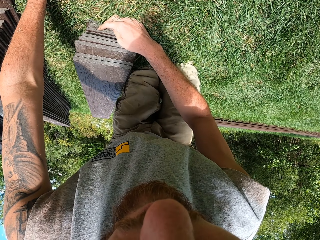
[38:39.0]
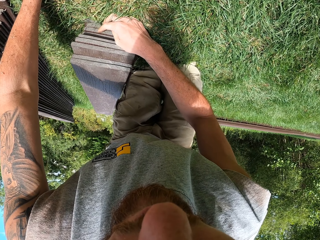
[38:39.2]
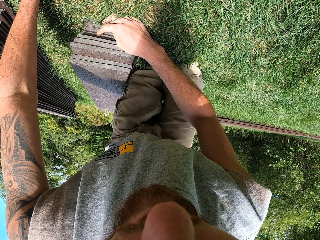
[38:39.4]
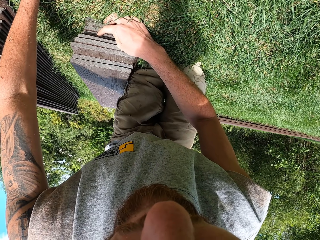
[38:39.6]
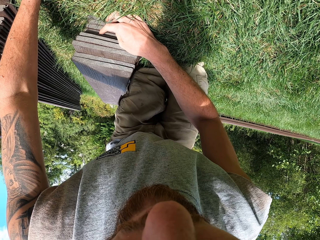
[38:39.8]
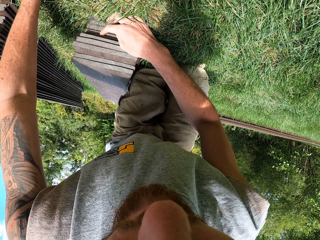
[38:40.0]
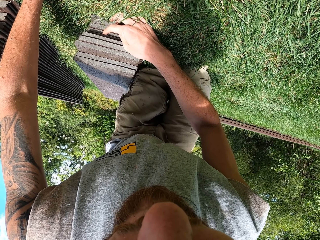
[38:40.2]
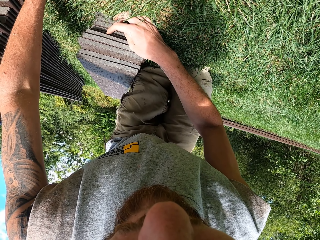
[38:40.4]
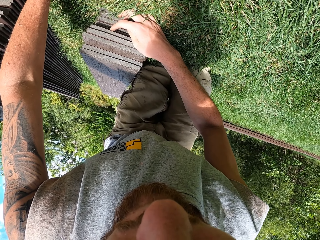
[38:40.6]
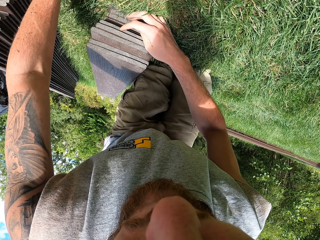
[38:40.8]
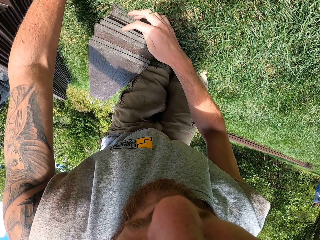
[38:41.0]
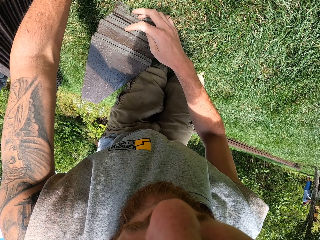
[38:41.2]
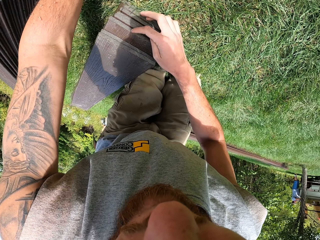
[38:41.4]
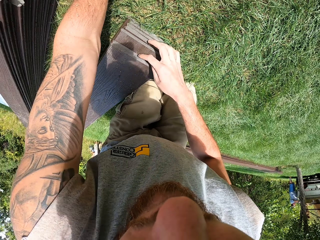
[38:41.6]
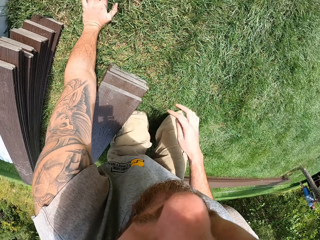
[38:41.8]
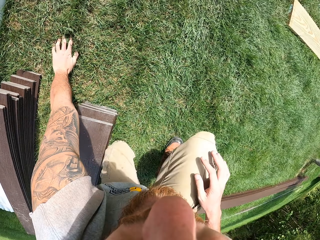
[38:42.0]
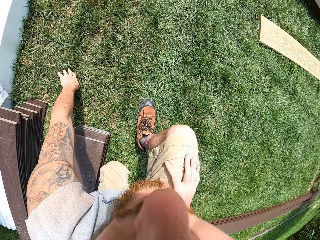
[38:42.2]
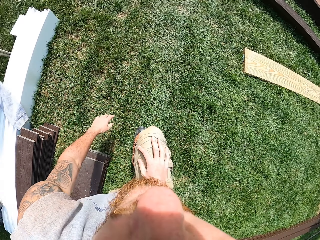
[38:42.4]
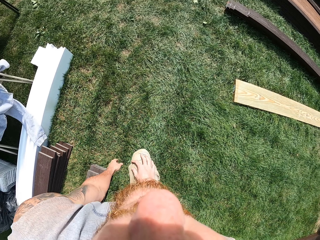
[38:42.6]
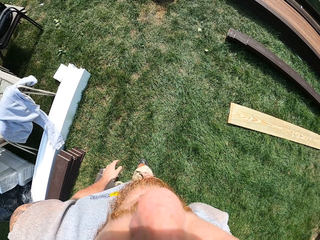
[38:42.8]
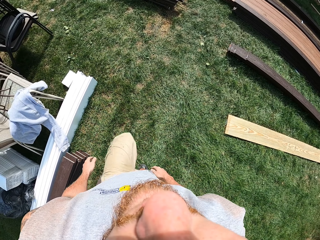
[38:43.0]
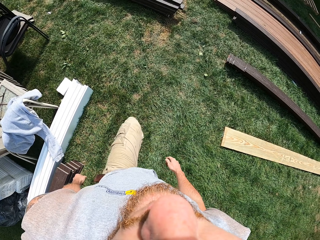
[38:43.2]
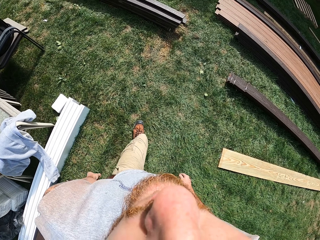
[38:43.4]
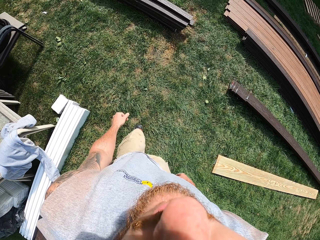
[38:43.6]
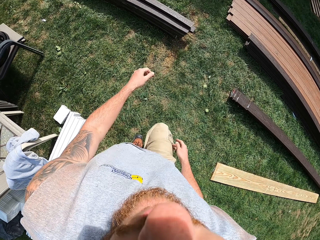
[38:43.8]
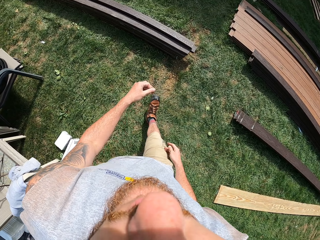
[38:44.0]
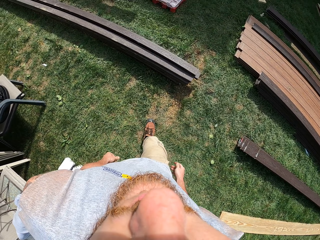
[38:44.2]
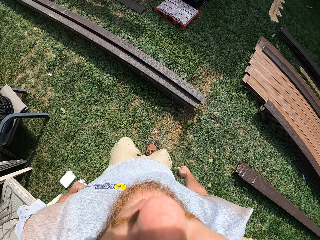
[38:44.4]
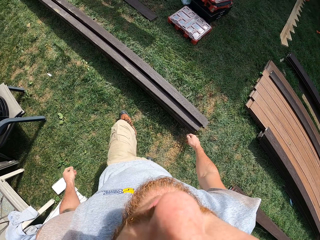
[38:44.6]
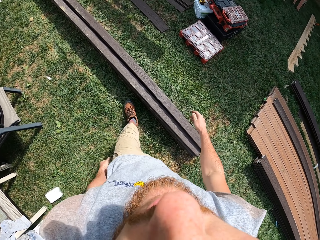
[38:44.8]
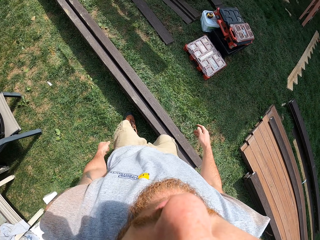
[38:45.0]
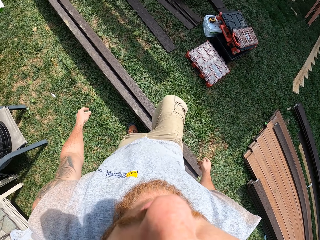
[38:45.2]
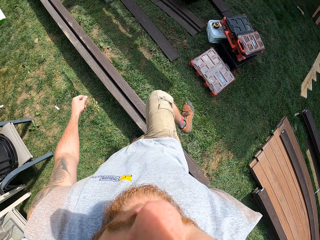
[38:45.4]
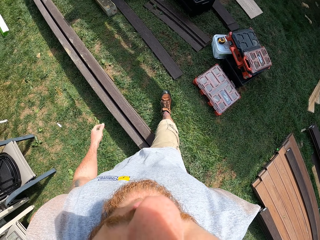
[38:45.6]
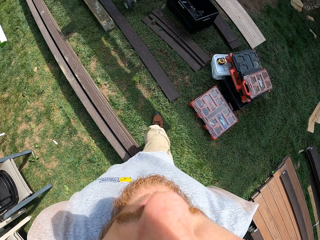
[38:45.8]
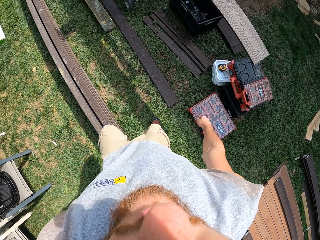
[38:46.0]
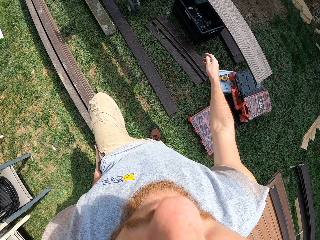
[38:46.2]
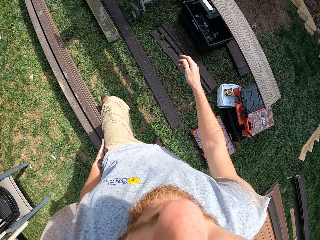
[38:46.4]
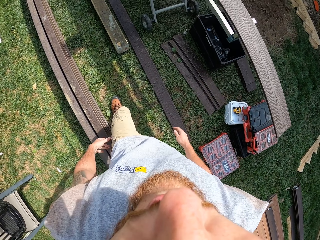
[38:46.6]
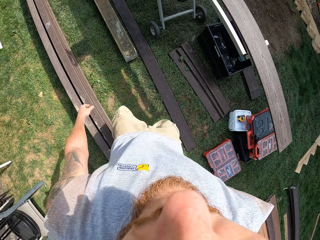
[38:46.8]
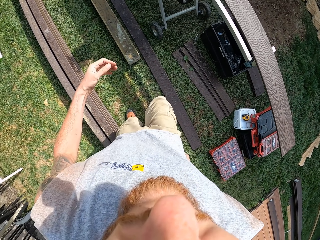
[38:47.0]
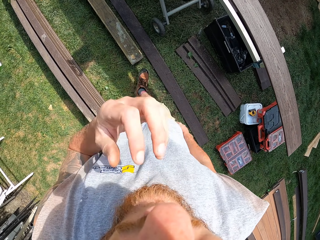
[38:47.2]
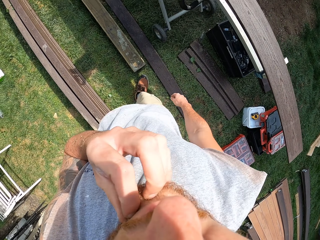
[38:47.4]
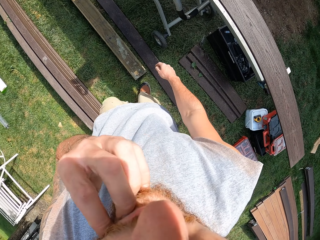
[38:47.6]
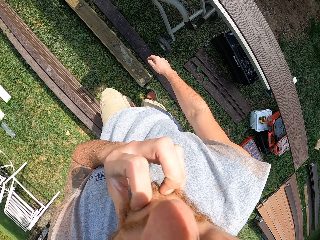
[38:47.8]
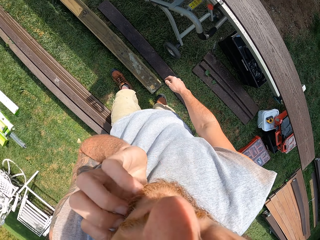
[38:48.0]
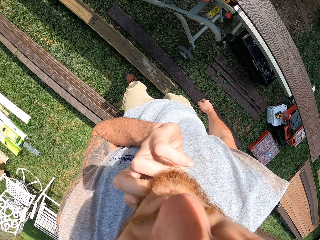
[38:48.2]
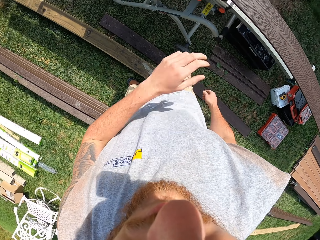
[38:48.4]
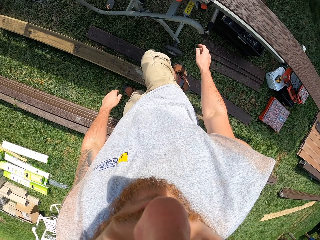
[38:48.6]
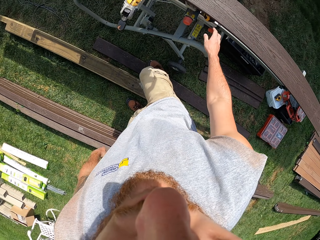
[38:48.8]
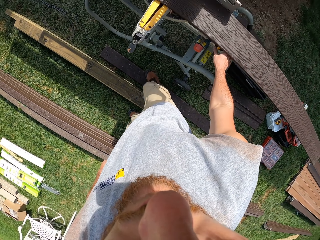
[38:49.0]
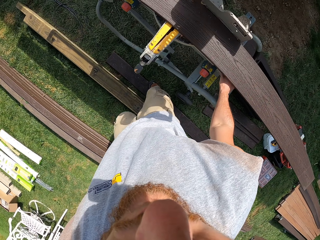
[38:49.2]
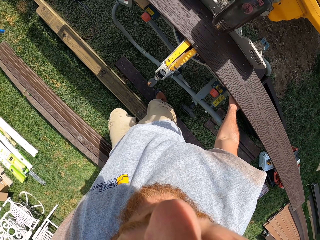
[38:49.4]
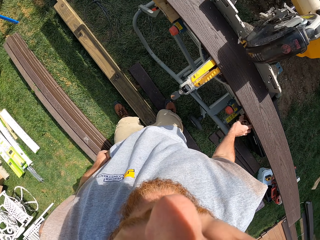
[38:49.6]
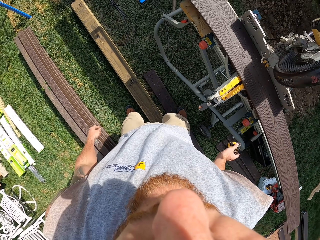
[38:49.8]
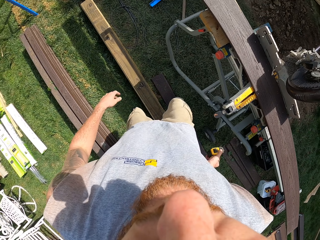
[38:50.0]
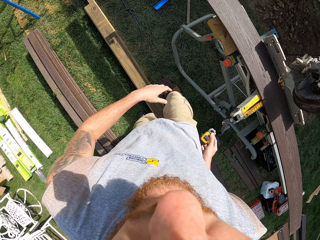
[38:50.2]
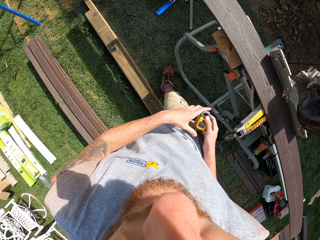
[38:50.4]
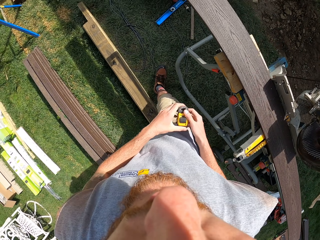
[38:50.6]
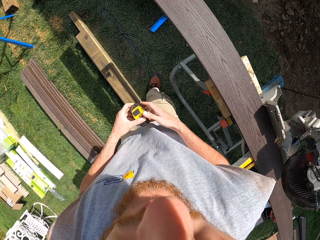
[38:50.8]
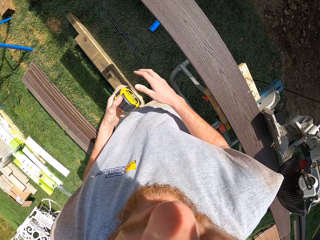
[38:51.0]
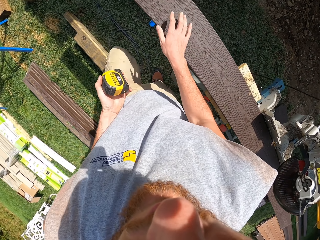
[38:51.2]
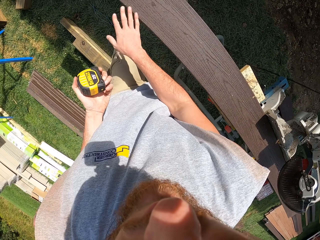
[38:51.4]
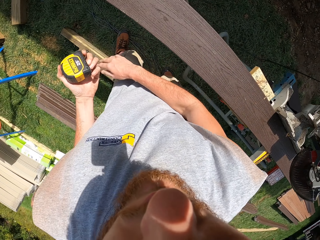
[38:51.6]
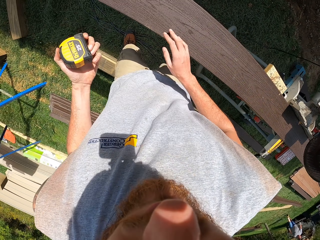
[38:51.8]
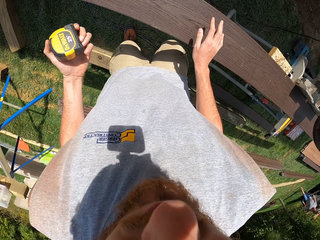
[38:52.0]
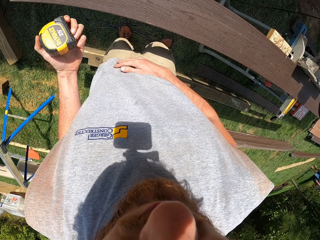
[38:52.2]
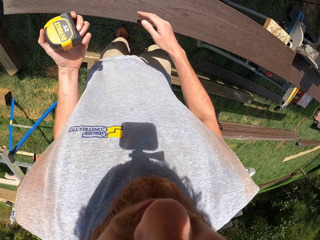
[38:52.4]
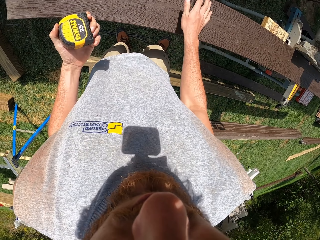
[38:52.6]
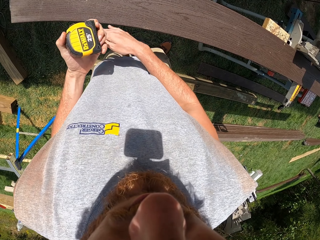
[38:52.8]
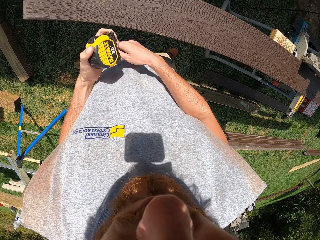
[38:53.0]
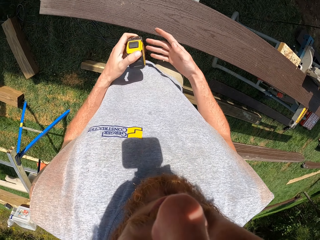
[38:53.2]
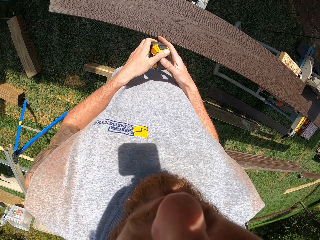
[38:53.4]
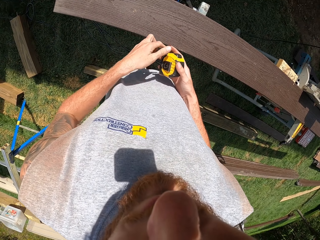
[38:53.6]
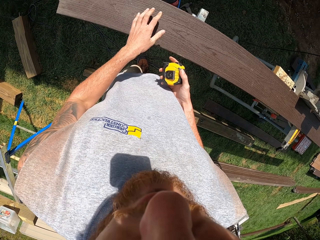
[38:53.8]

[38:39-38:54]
The camera wearer kneels on the ground. He counts the pile of planks on the ground. He stands from the ground. He walks around the compound. He scratches his chin with the finger. He picks up a tape measure under the circular saw. He makes a step. He hands the tape measure to the left hand. He wipes the plank with the hand.

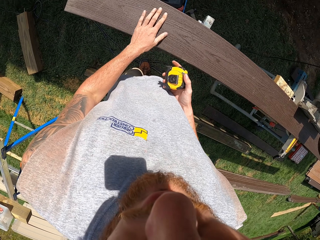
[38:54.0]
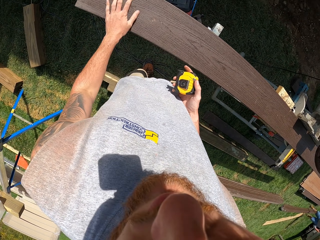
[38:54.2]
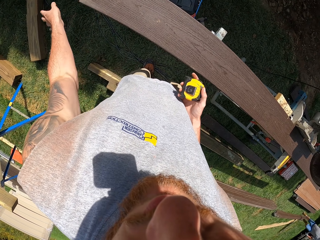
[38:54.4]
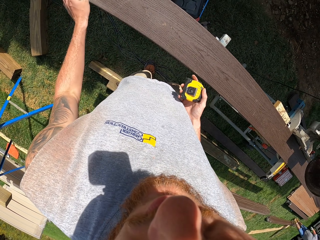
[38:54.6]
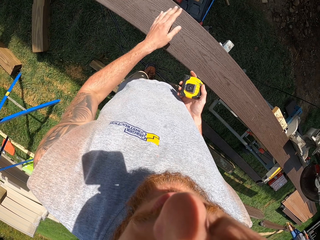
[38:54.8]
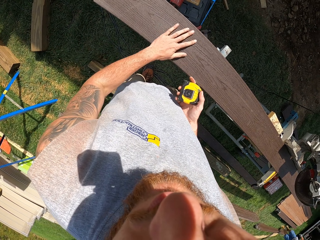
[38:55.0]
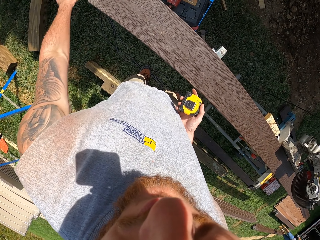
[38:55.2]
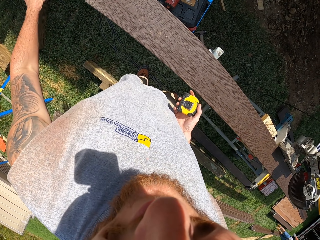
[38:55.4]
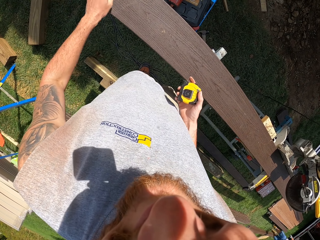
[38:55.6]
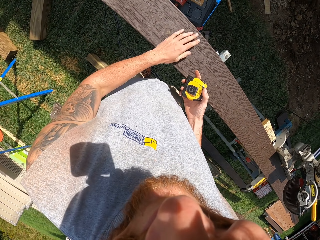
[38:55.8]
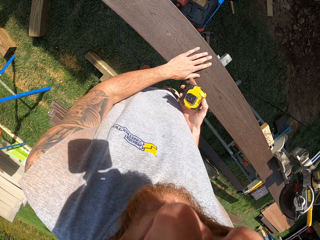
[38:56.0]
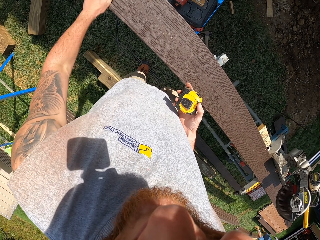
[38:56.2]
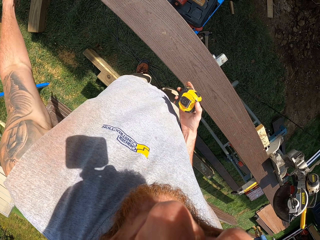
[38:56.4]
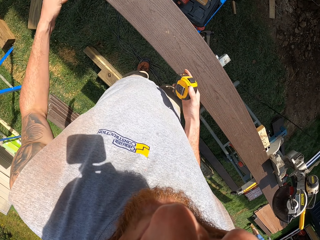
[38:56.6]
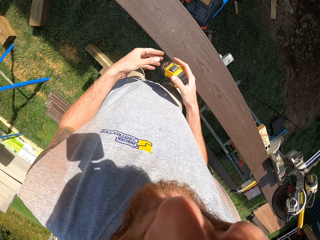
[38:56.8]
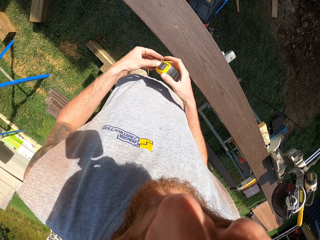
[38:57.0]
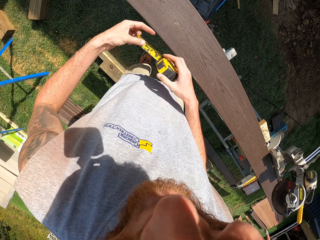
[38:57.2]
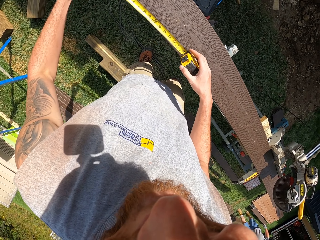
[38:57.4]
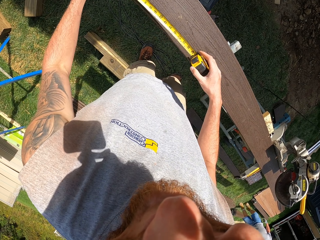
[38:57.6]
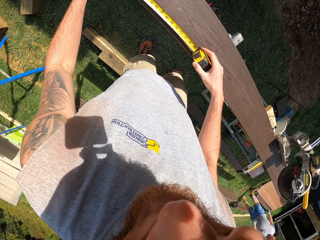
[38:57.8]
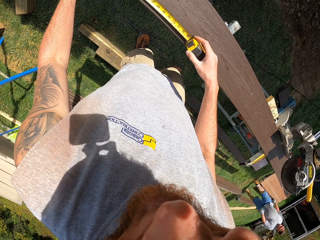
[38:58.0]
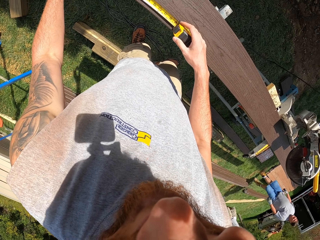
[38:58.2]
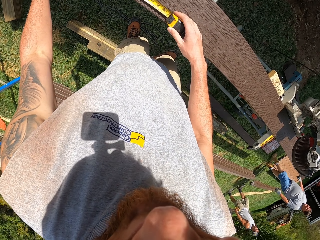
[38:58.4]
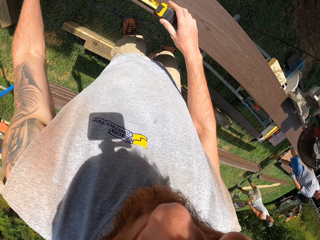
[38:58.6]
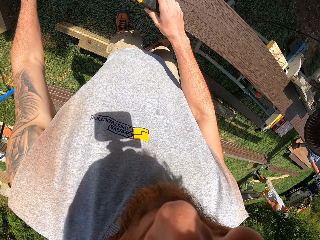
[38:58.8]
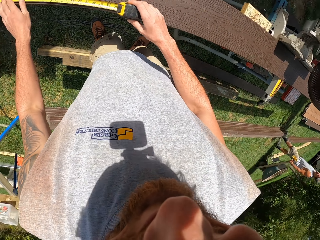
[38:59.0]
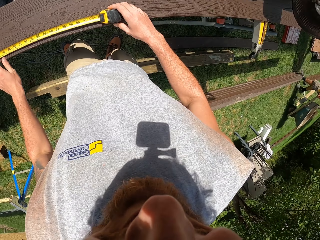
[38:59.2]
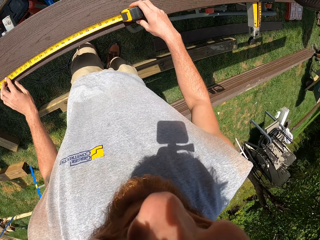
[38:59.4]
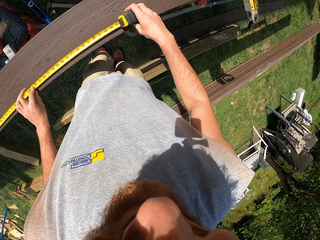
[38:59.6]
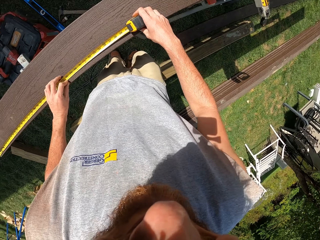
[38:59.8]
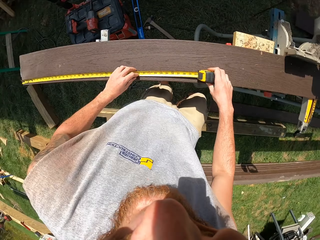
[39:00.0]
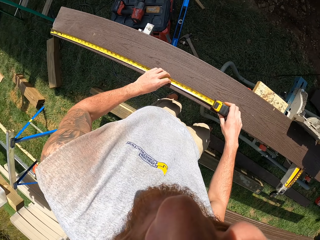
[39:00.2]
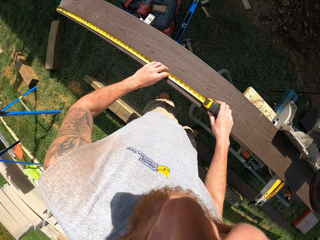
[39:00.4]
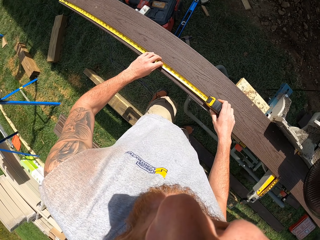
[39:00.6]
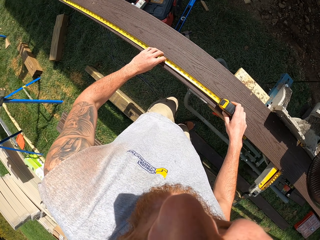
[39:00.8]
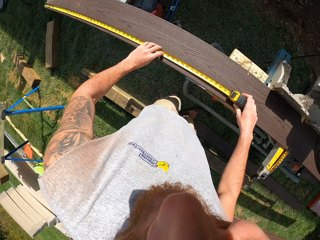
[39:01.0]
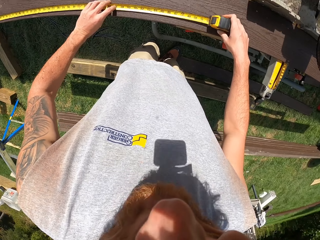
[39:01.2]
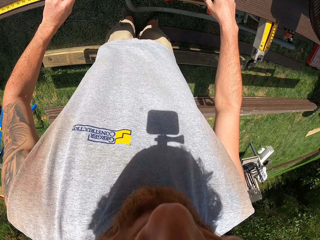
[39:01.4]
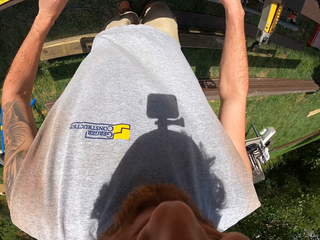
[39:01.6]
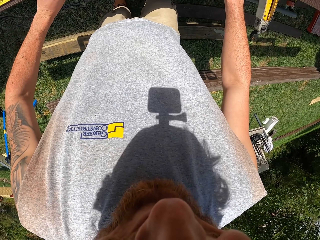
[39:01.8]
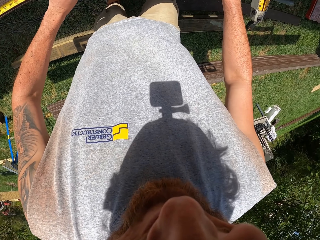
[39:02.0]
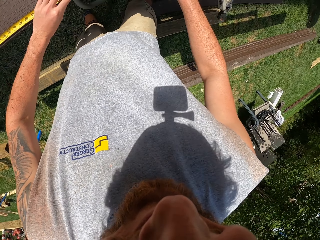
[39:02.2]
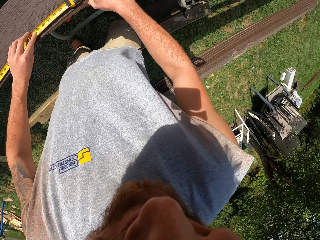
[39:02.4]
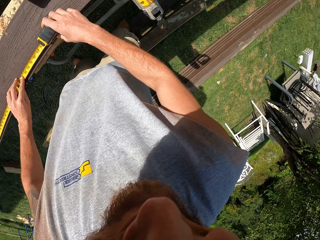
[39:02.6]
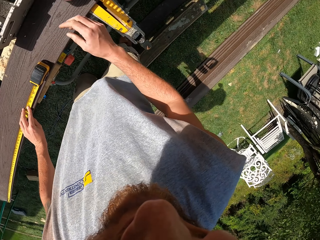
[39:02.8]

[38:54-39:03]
The camera wearer hands the tape measure to the right hand. They wipe the plank. They stretch the tape measure on the hand. They spread the tape measure on the timber. They pull the tape measure on the plank. They take measurements on the plank.
